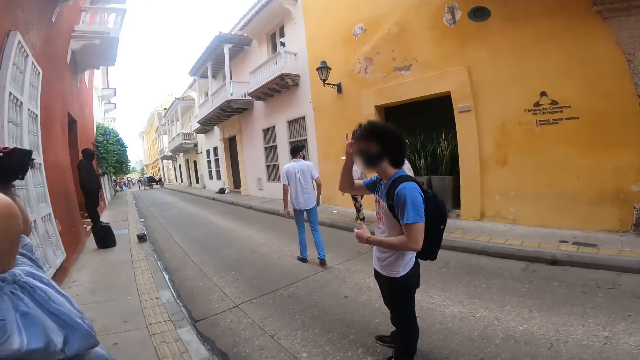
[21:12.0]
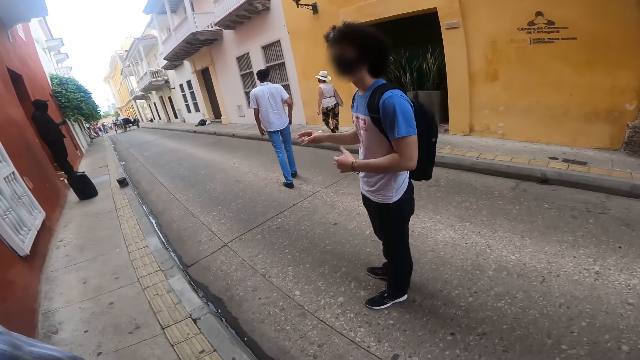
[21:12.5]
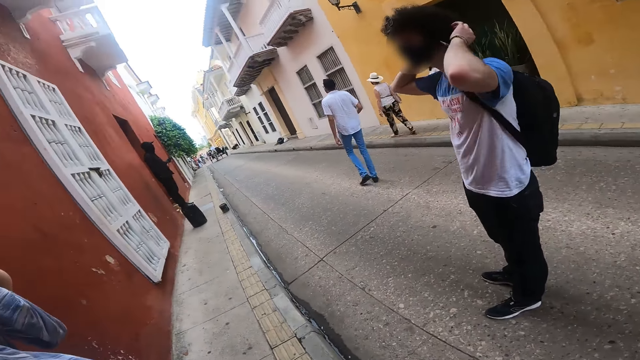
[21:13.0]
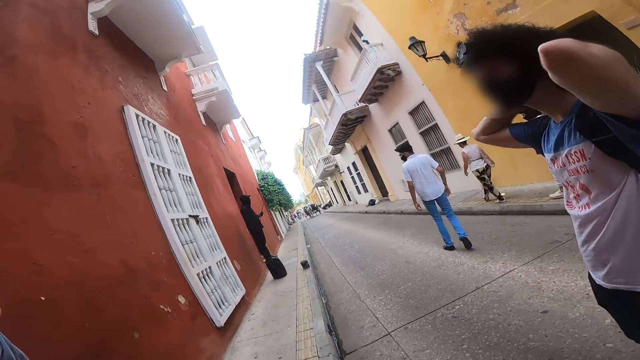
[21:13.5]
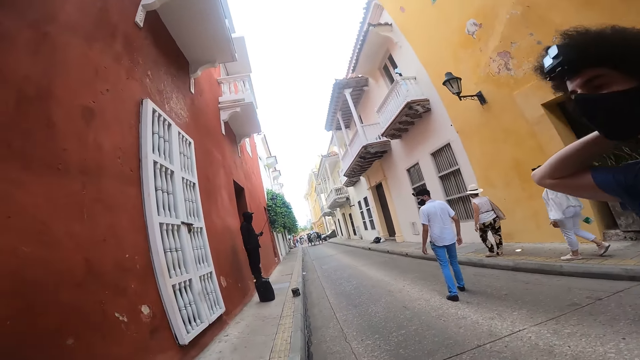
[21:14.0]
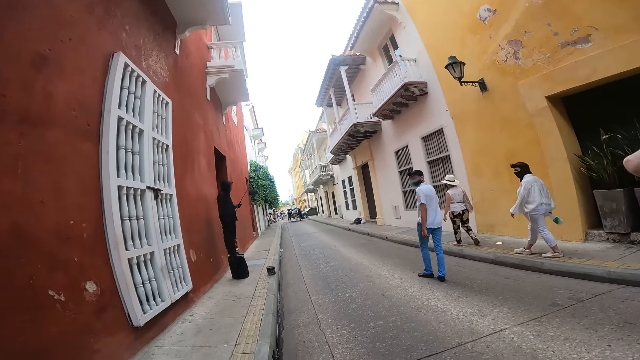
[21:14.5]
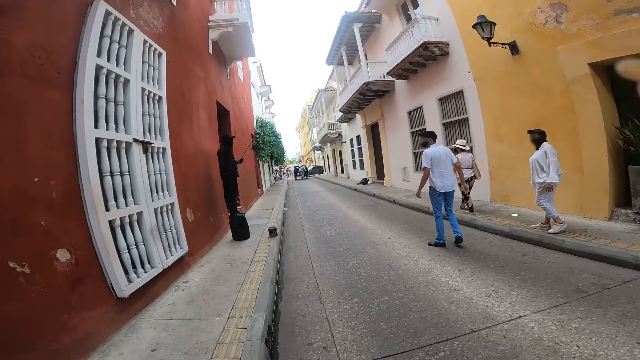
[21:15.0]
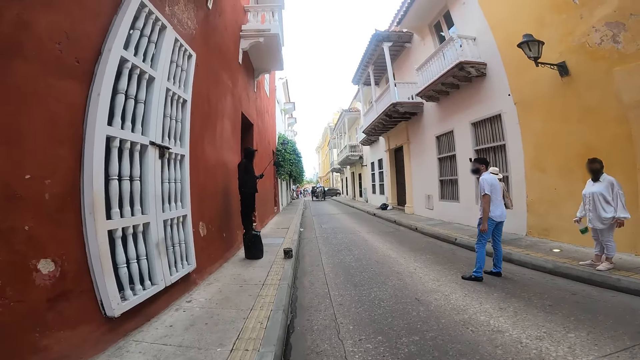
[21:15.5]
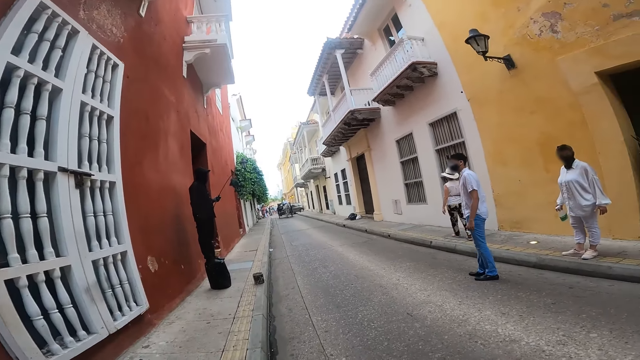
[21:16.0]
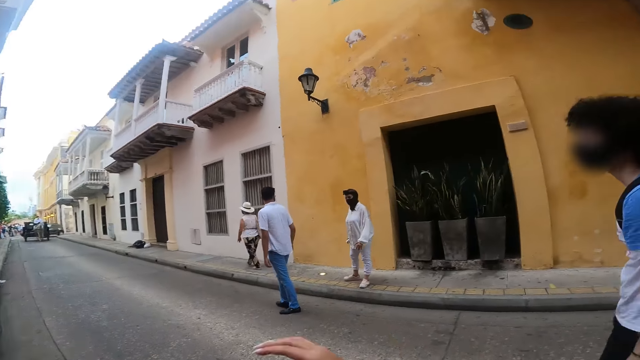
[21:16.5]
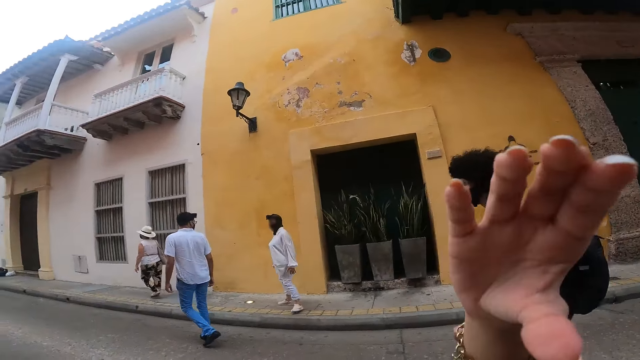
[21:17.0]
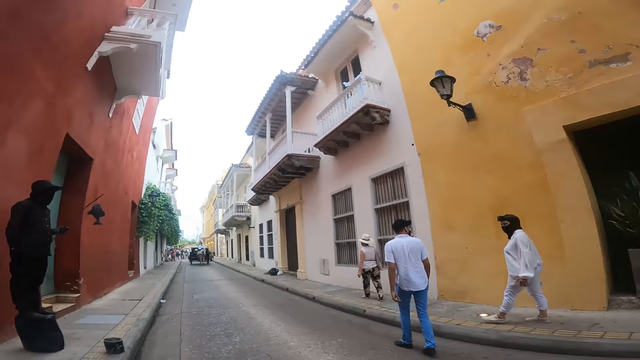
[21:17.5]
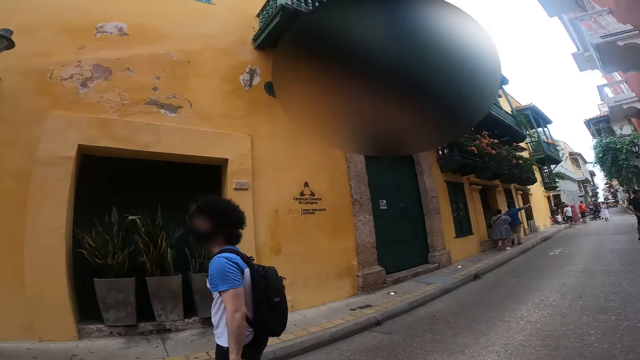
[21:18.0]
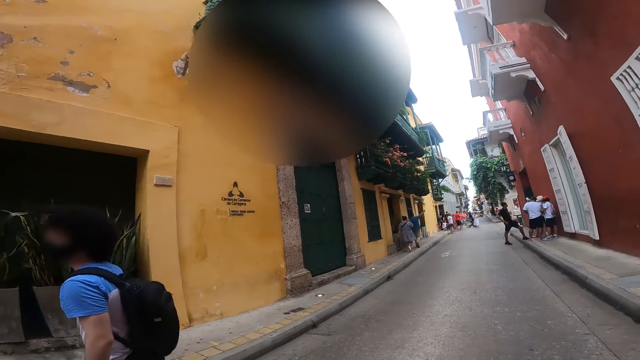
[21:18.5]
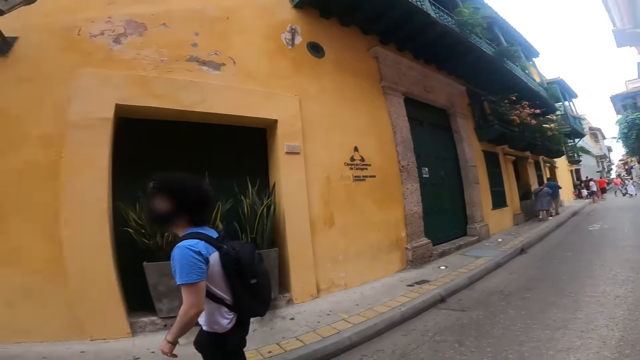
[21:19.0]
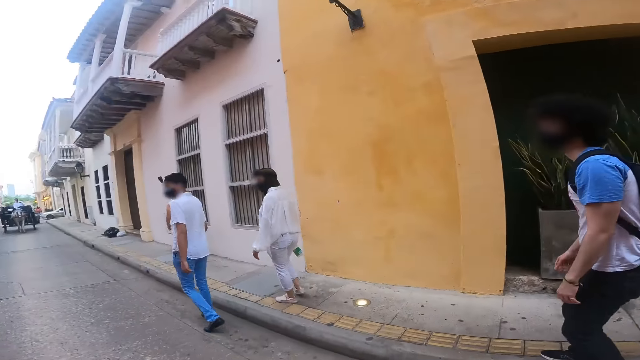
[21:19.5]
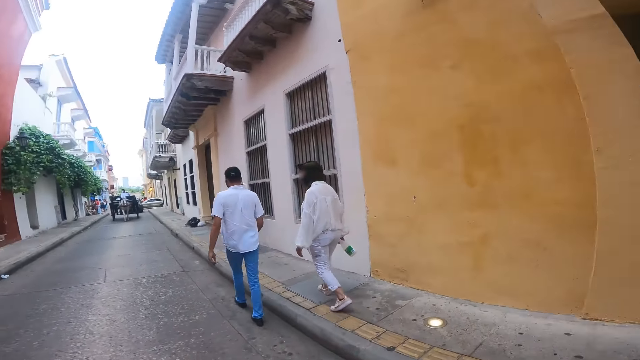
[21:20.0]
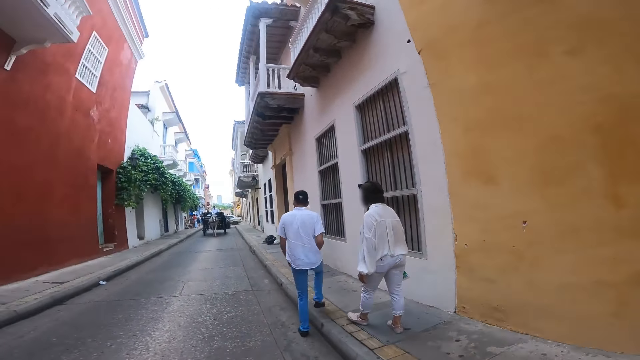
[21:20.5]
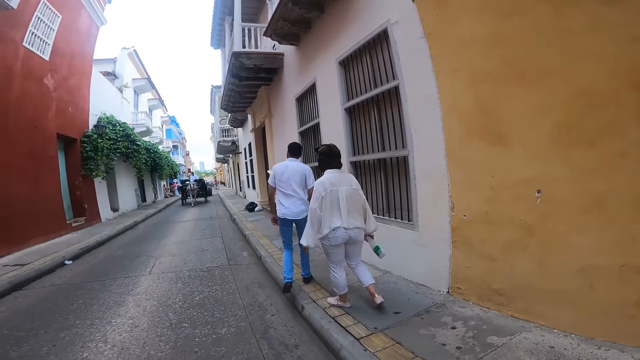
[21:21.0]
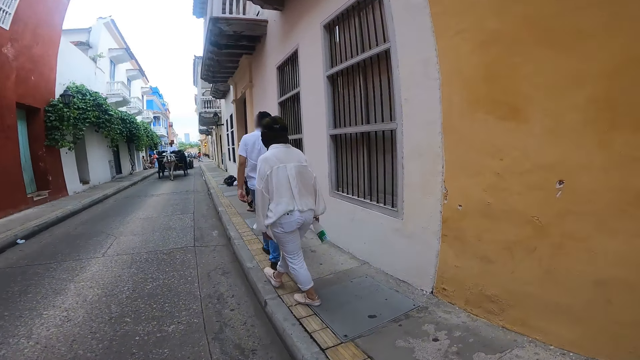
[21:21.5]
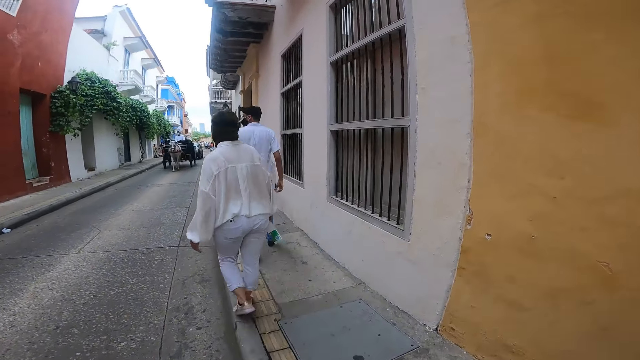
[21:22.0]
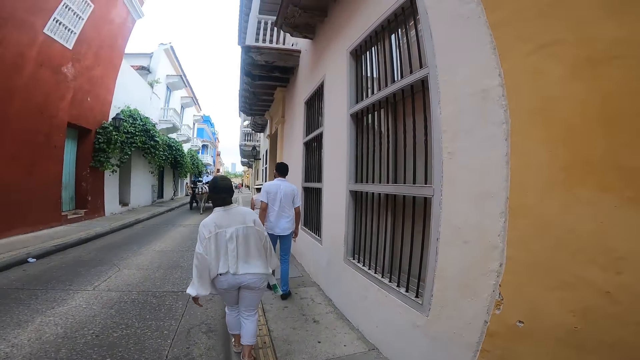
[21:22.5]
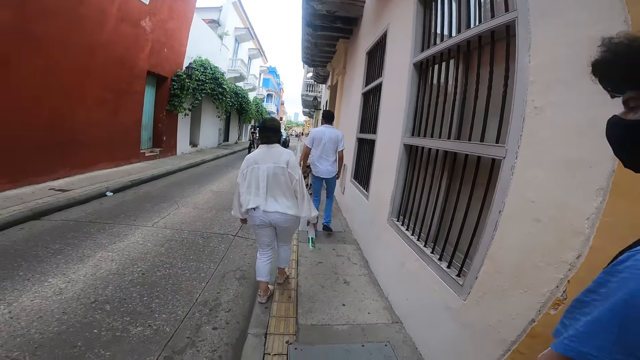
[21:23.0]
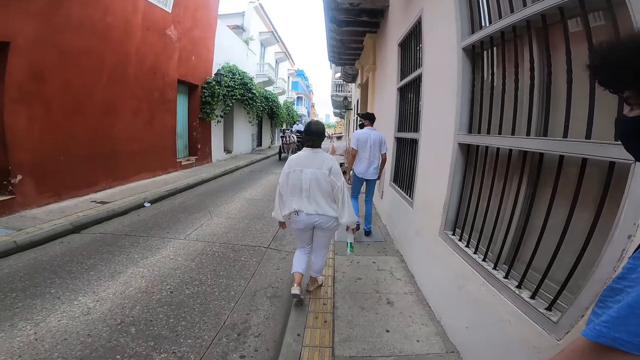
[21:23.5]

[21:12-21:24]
The camera wearer looks on a road. A man adjusts a camera on his head with his hands. The camera wearer walks on the road. She lowers her right hand. She gestures with her right hand. She looks around a building. She walks on the road.

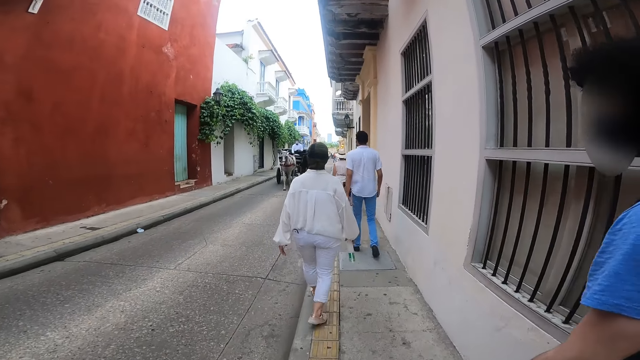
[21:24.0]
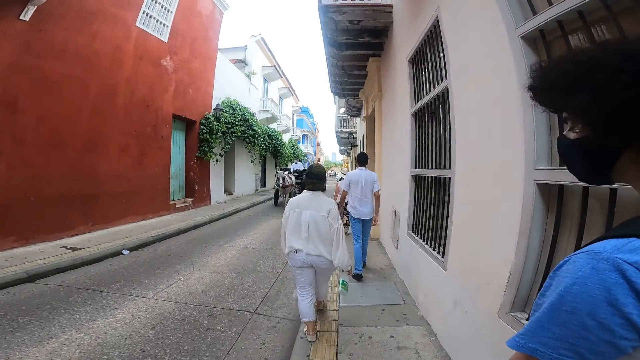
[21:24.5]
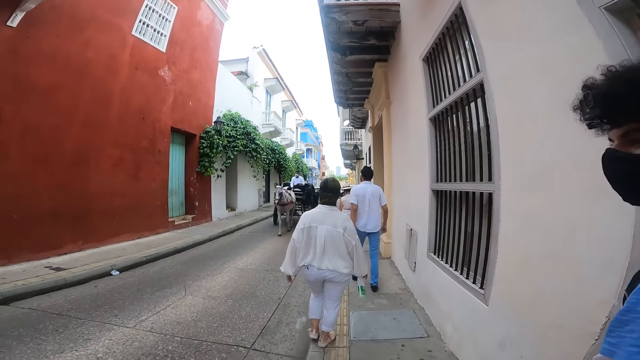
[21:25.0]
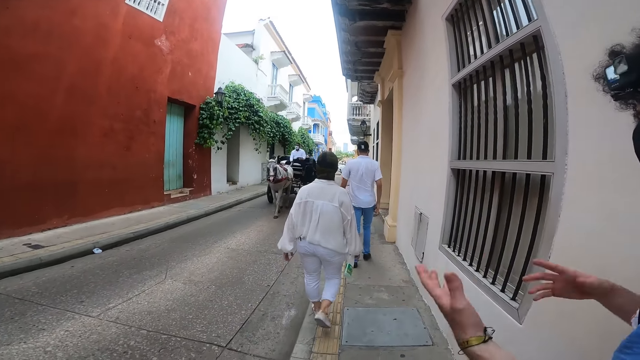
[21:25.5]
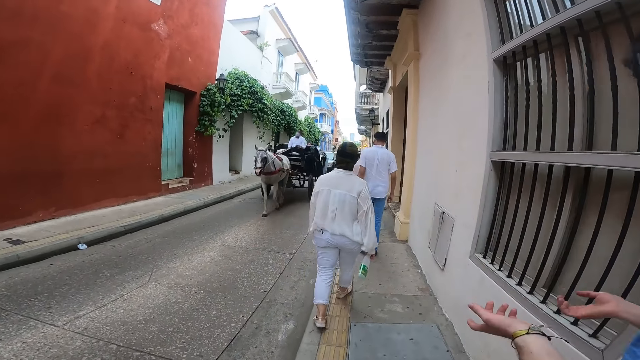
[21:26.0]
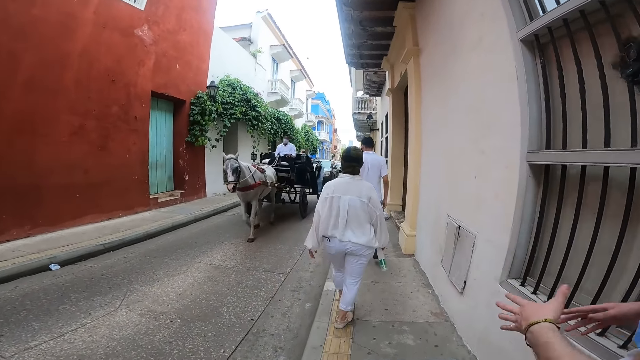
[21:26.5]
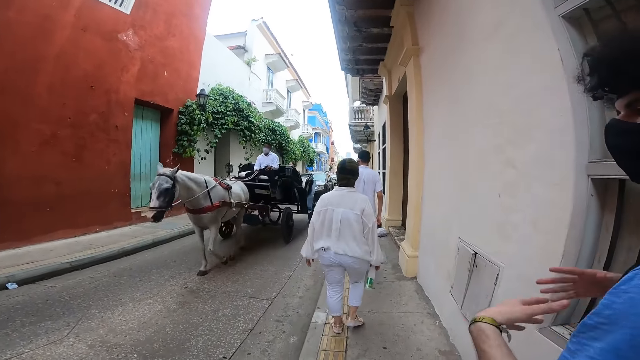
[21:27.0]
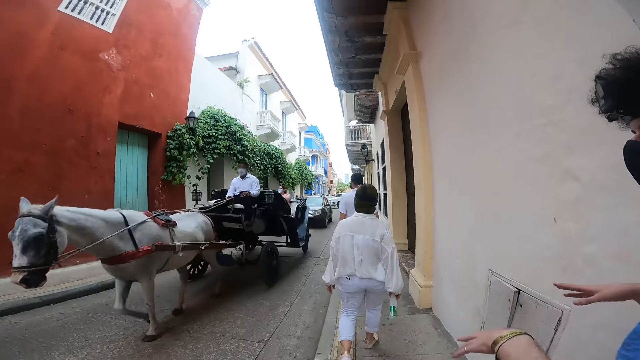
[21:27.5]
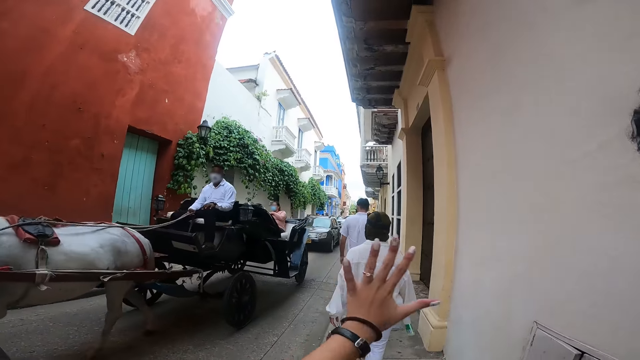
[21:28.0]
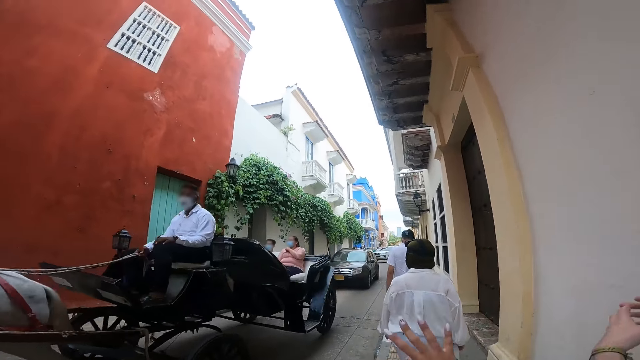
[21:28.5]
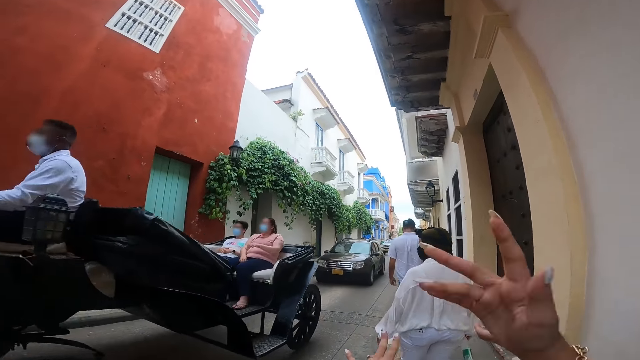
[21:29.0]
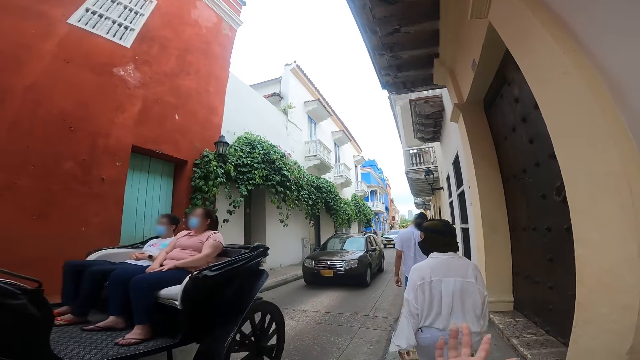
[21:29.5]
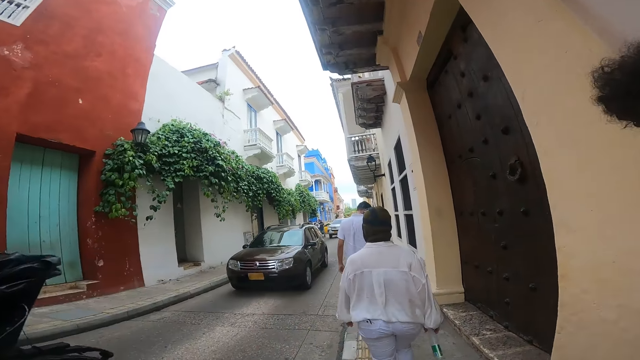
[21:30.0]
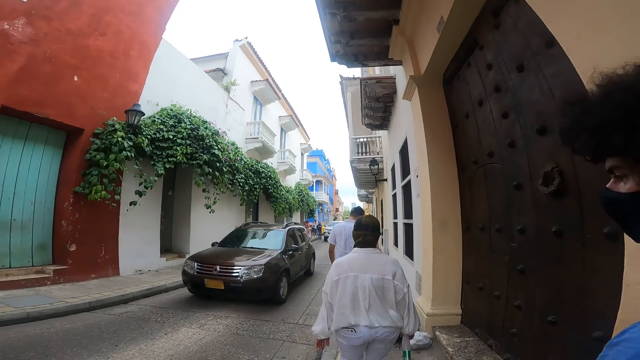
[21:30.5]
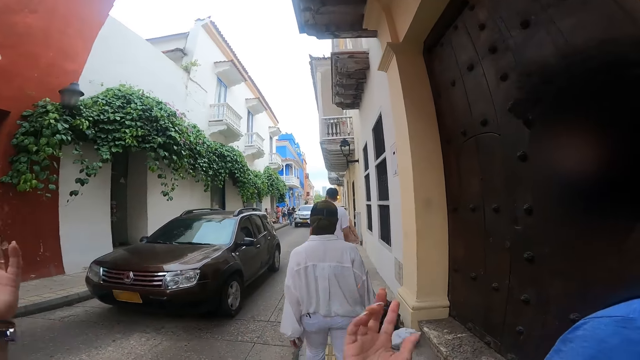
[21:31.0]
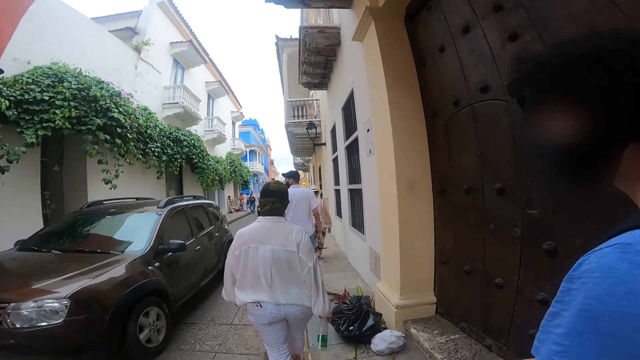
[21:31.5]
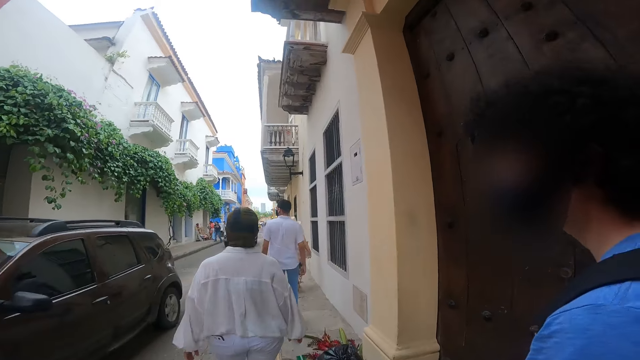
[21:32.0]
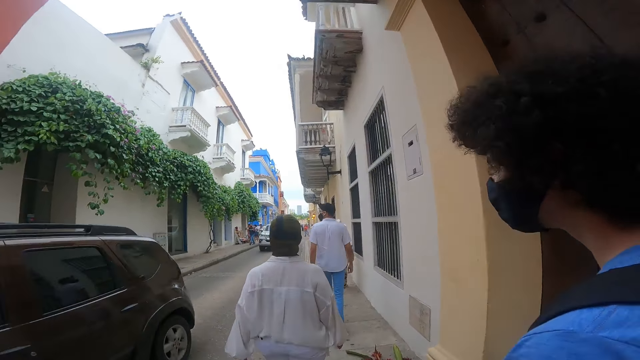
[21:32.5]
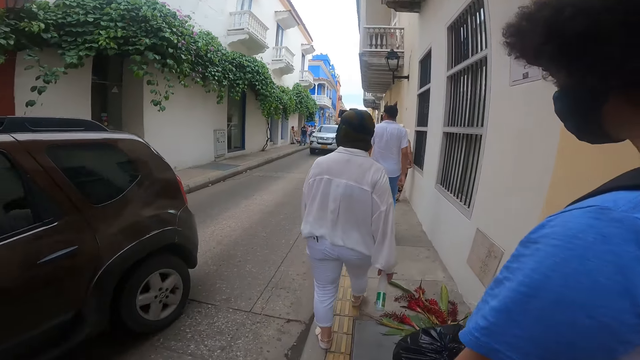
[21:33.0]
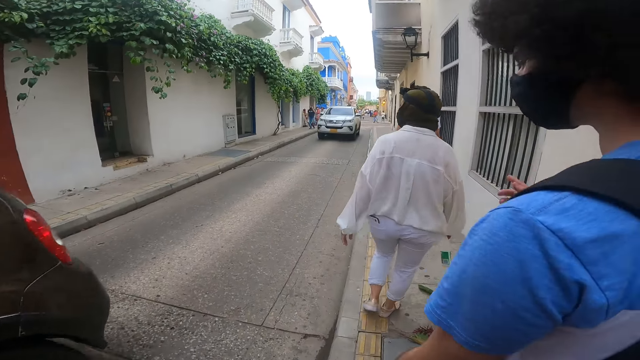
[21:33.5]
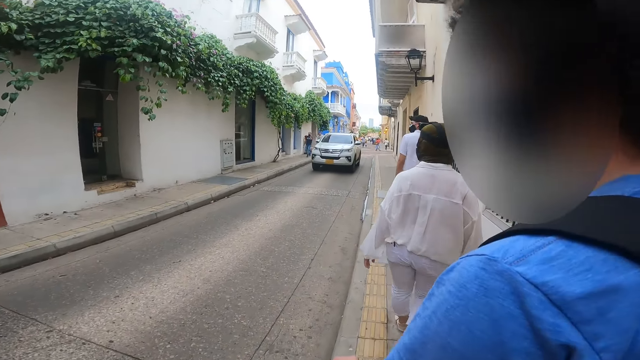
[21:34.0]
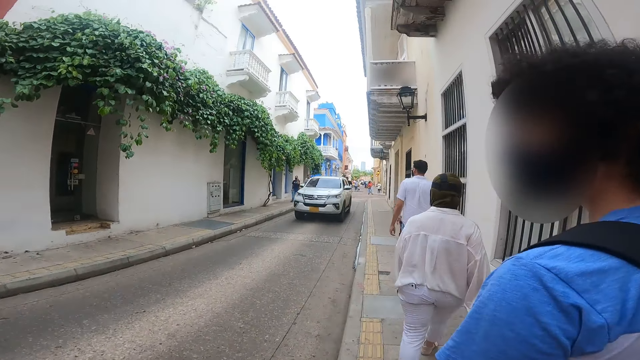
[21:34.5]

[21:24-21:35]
The camera wearer walks on a pedestrian lane alongside a man. The man converses with the camera wearer. The camera wearer stretches her hand. A horse cart rides past the camera wearer. The camera wearer walks on a sidewalk. A car drives past the camera wearer.
